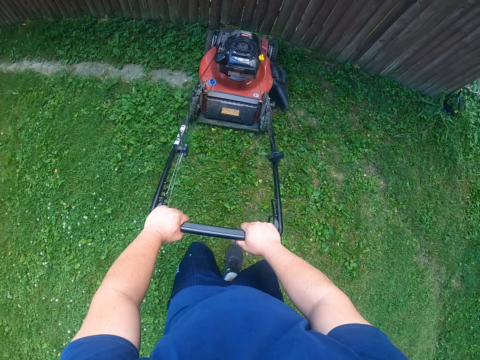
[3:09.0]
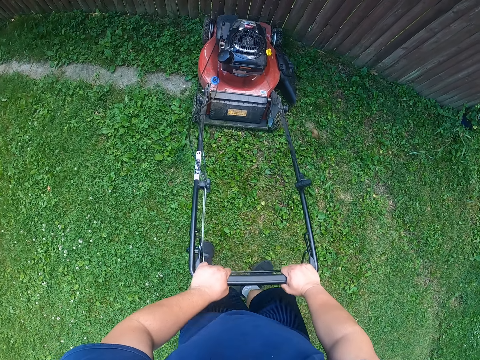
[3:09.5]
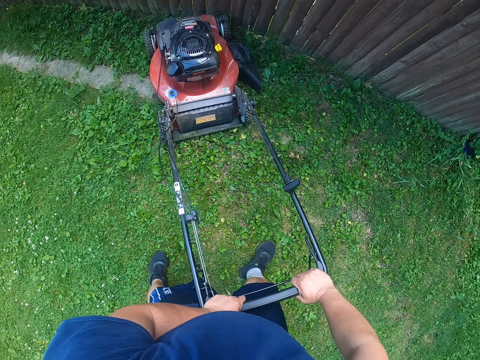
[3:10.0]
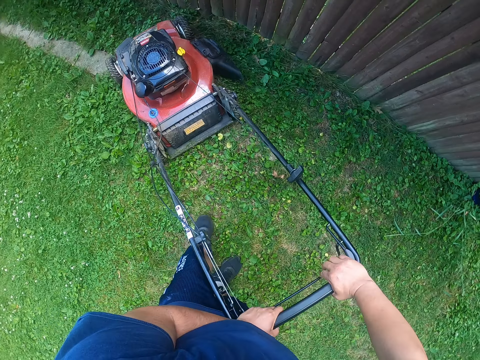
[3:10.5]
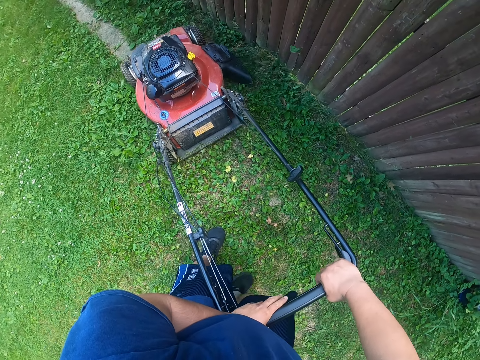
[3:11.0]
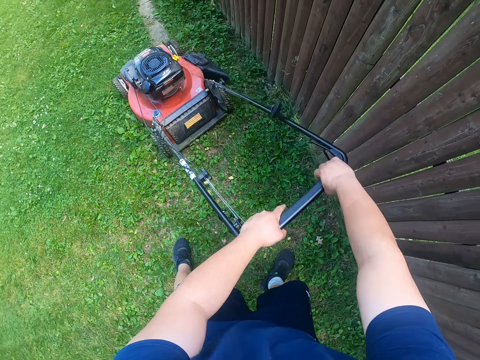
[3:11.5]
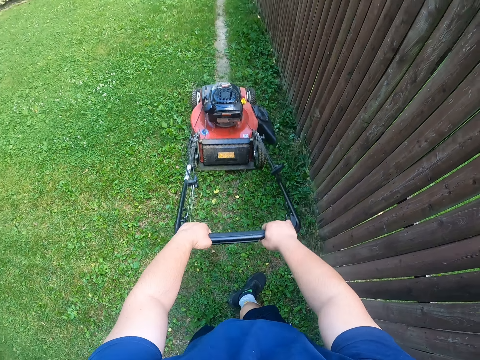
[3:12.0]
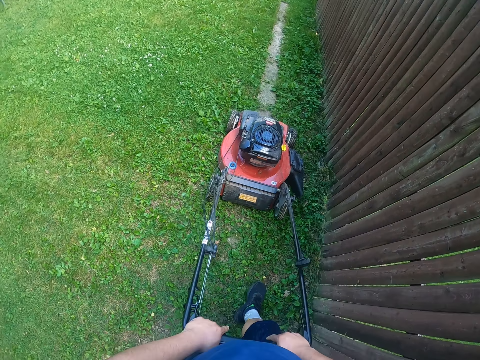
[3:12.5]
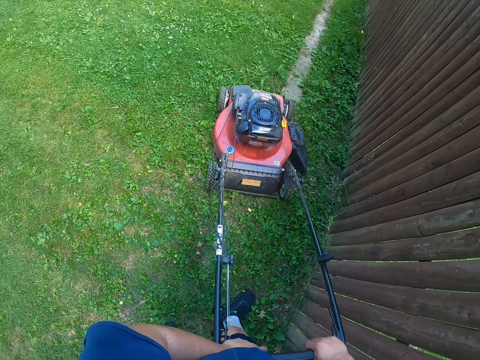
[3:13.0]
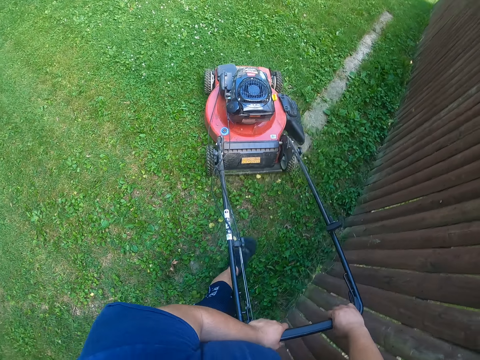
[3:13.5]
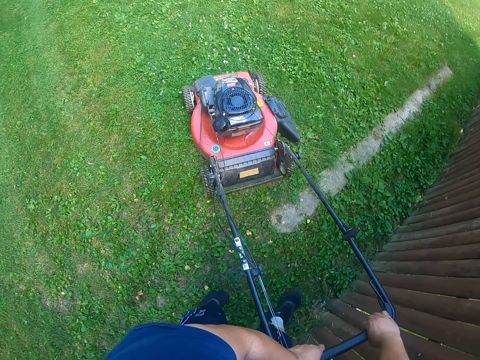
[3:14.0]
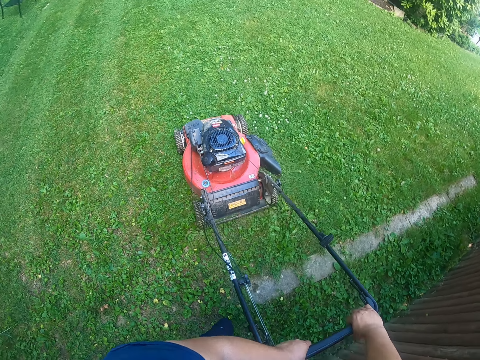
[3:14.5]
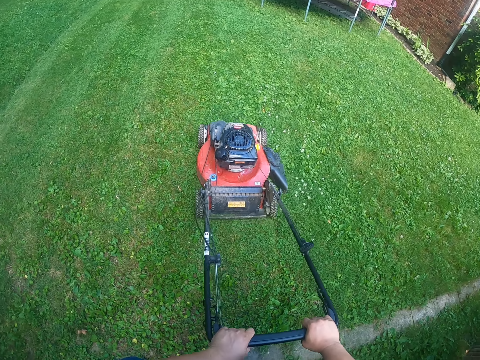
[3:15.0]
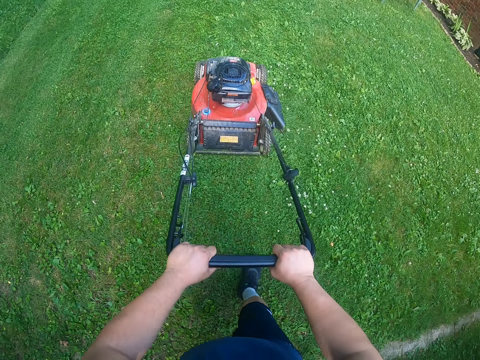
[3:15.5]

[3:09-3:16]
The camera wearer turns the lawn mower with the lawn mower handle in both hands near the timber.

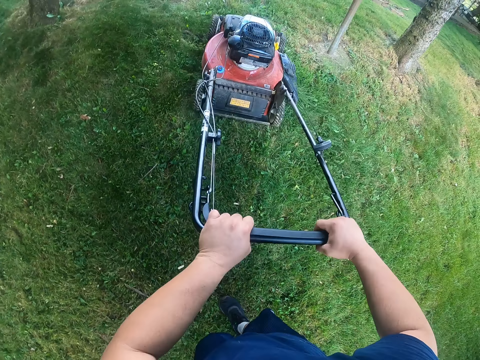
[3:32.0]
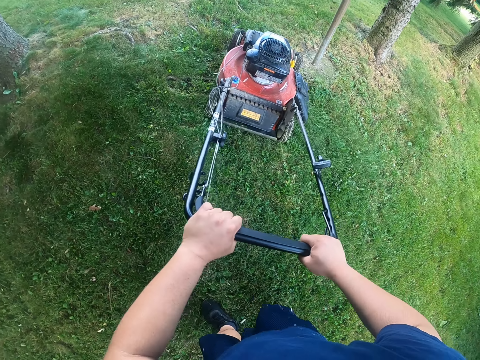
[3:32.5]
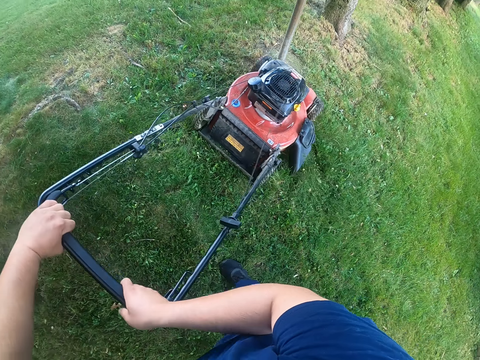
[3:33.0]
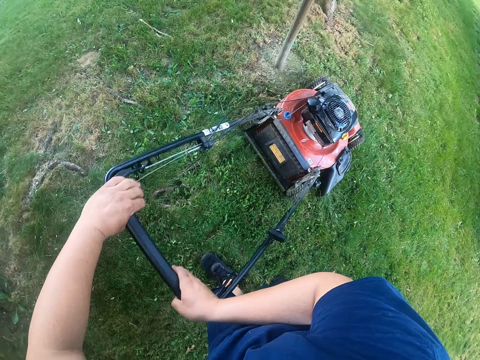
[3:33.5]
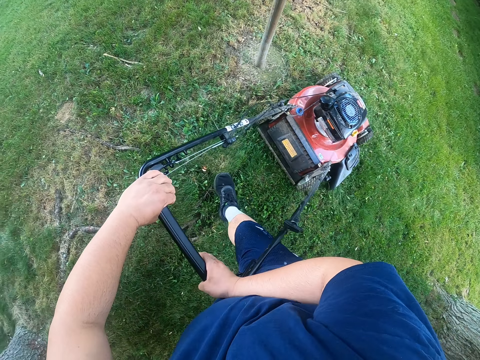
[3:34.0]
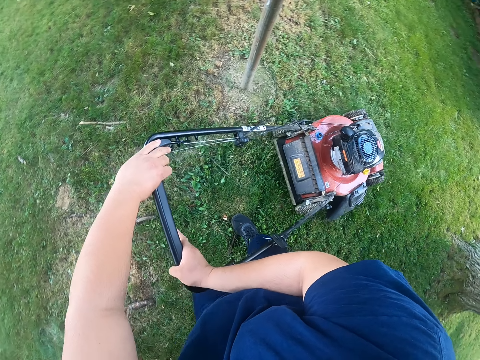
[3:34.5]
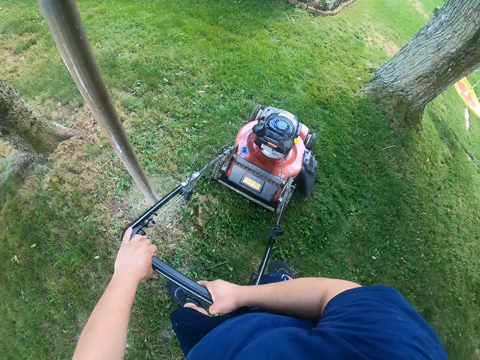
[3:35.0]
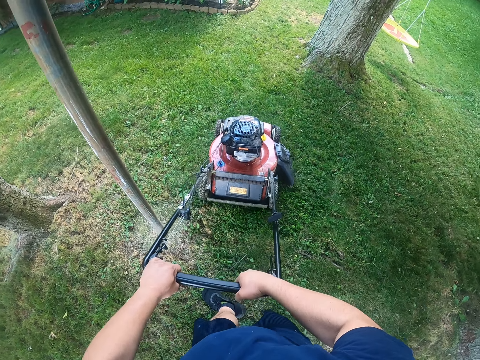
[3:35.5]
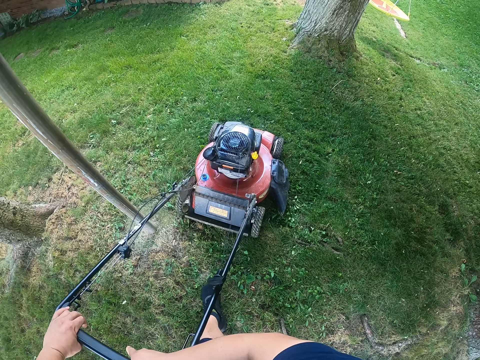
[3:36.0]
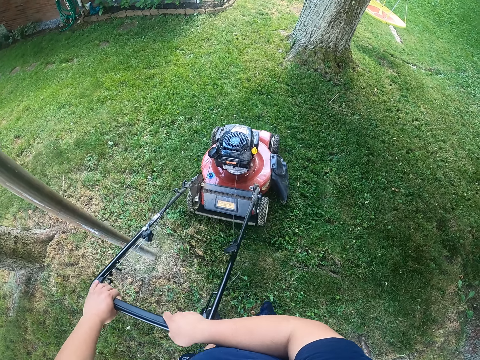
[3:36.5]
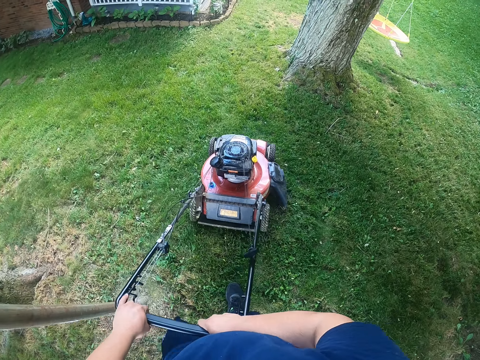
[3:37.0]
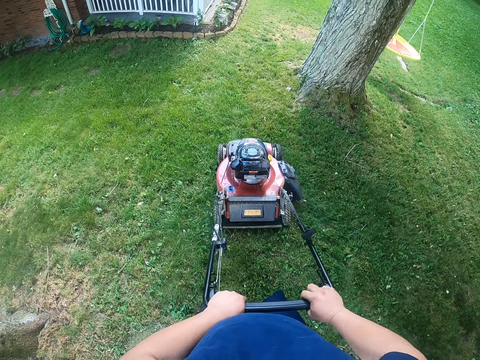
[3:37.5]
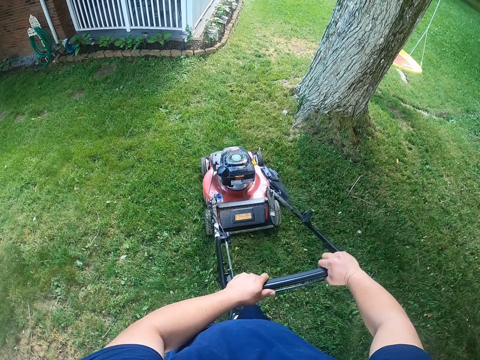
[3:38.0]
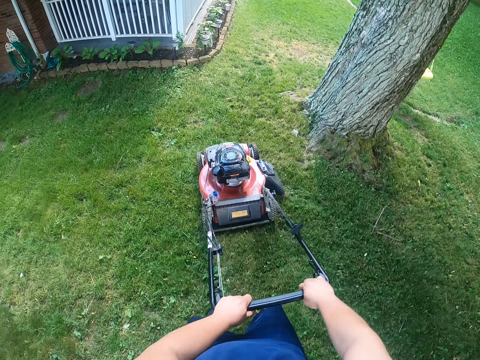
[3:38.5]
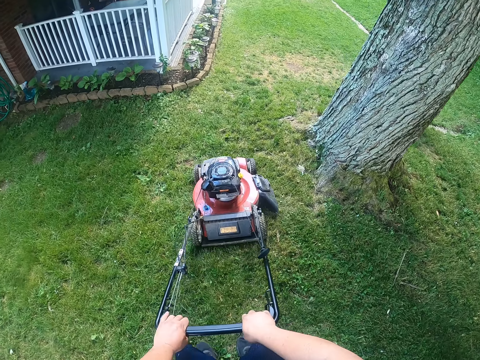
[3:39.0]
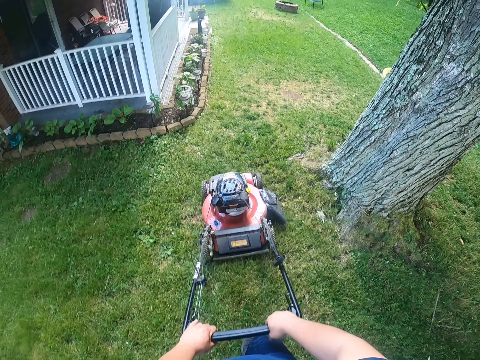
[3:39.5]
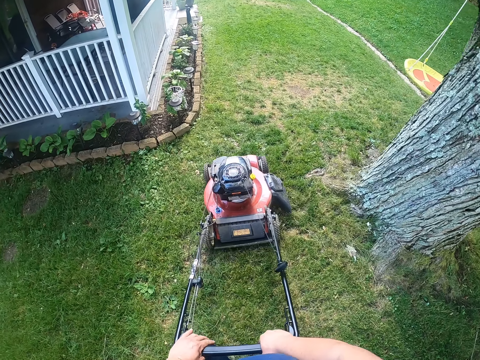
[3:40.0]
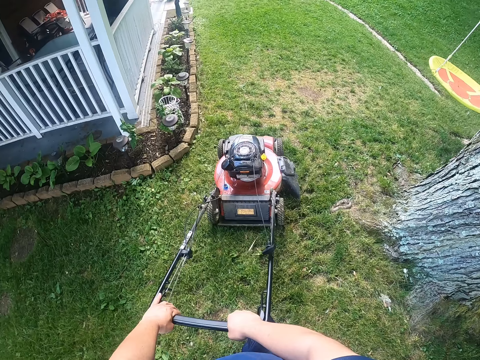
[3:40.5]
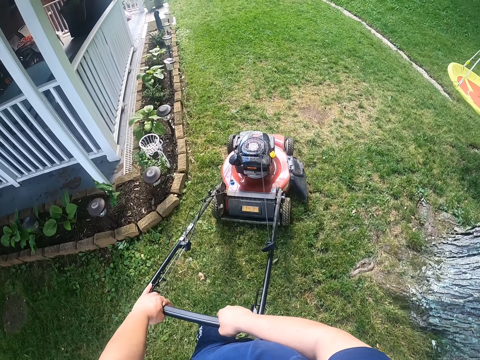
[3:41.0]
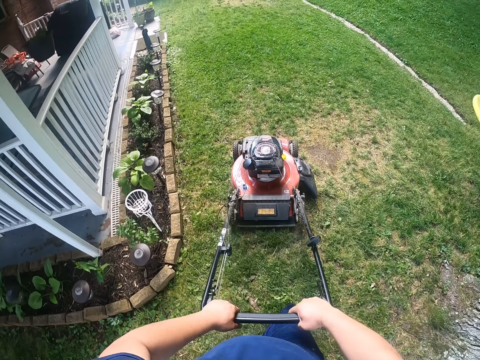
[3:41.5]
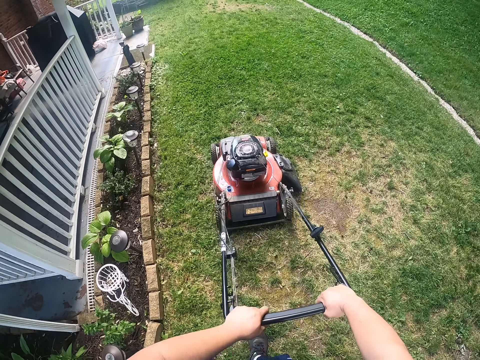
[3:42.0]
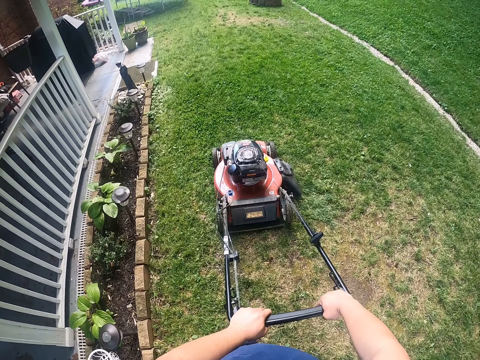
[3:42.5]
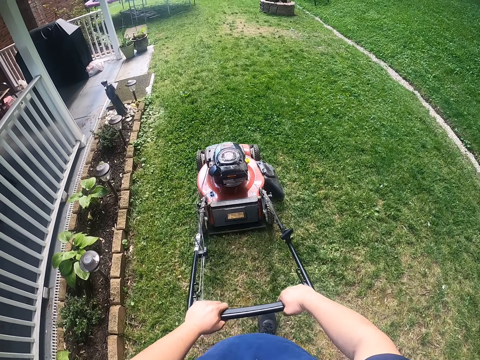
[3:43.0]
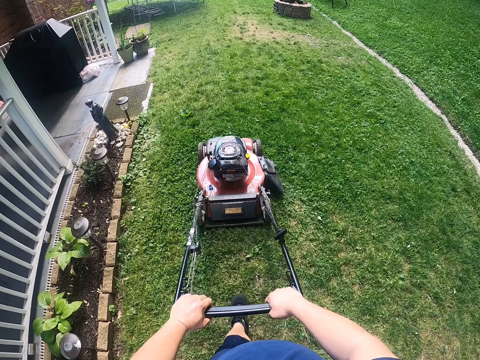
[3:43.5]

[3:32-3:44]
The camera wearer turns the lawn mower.

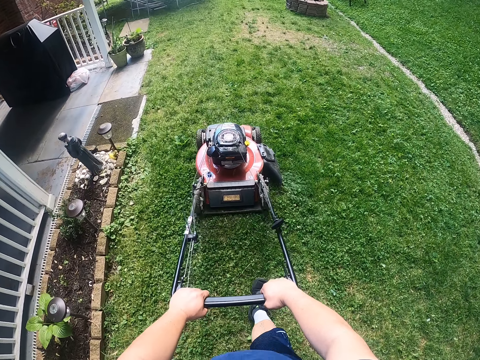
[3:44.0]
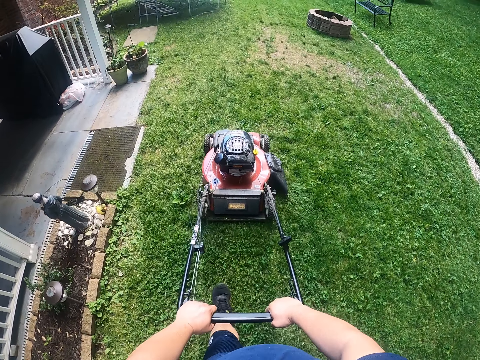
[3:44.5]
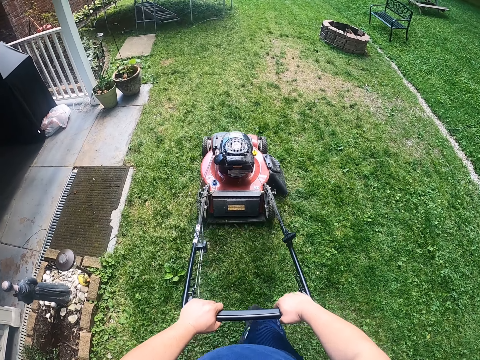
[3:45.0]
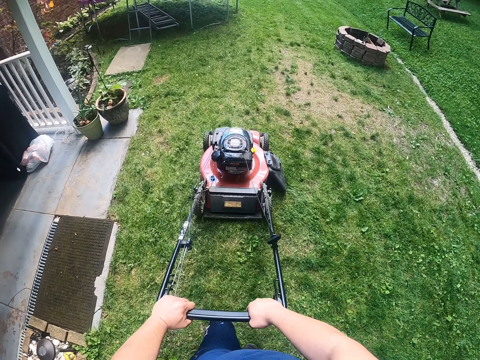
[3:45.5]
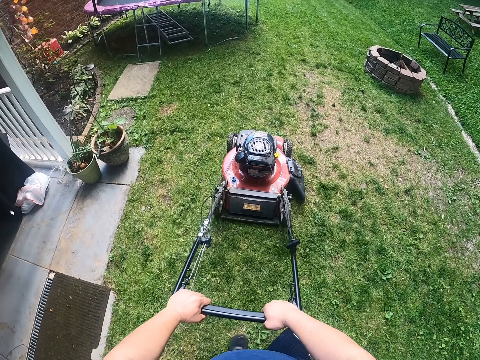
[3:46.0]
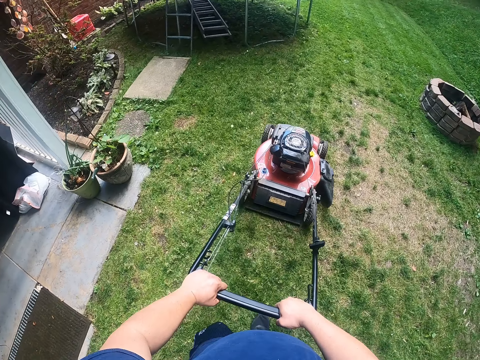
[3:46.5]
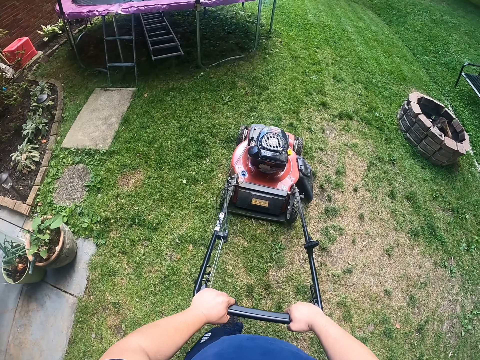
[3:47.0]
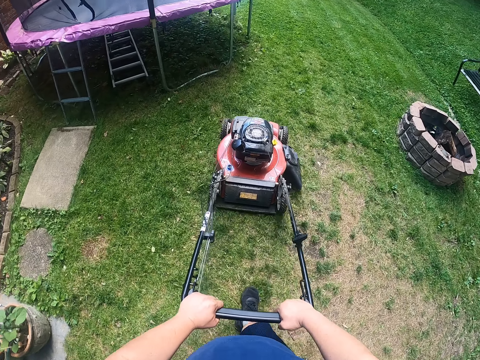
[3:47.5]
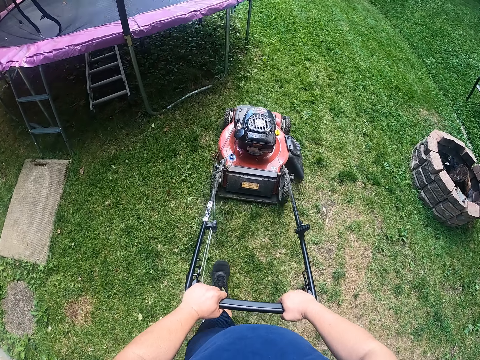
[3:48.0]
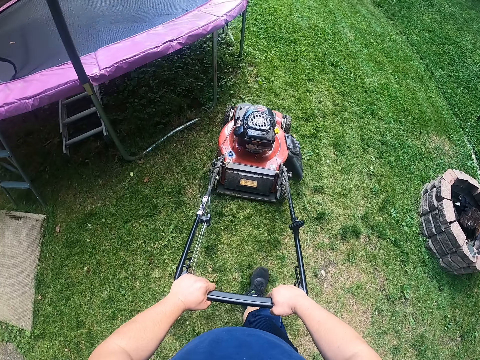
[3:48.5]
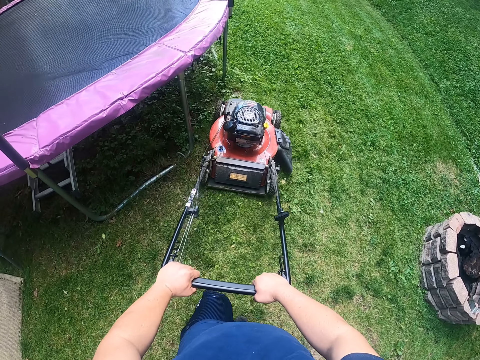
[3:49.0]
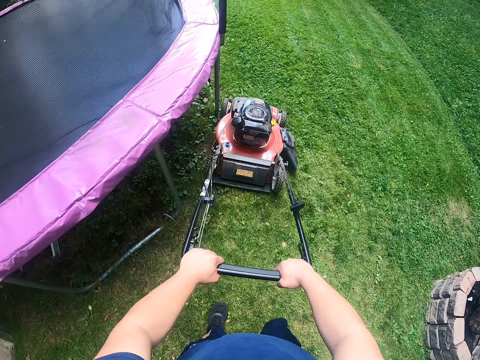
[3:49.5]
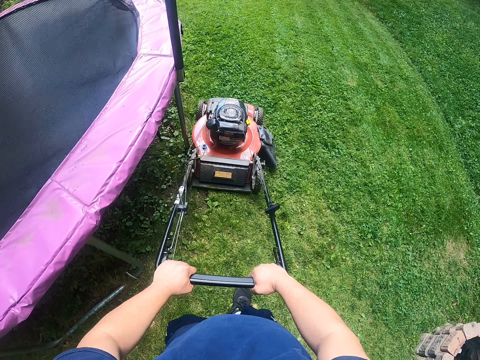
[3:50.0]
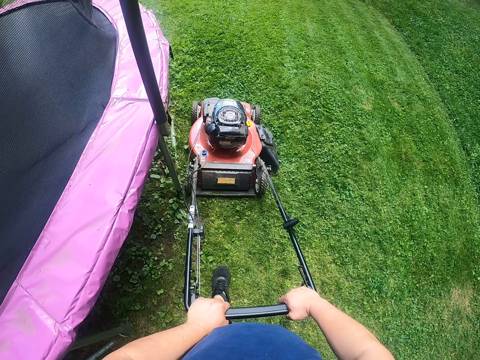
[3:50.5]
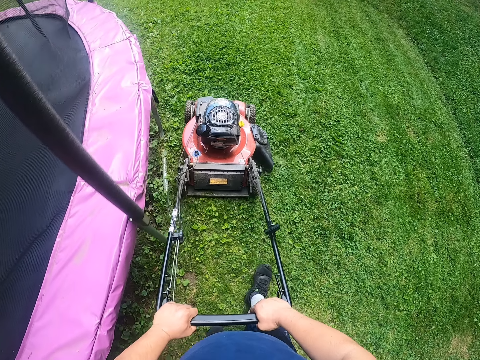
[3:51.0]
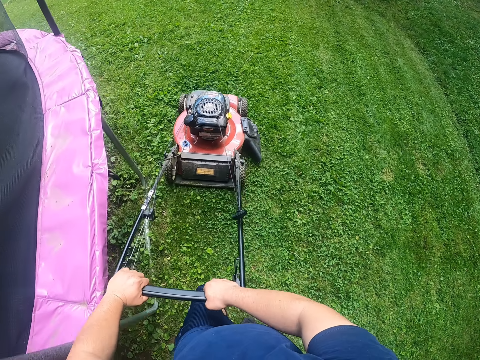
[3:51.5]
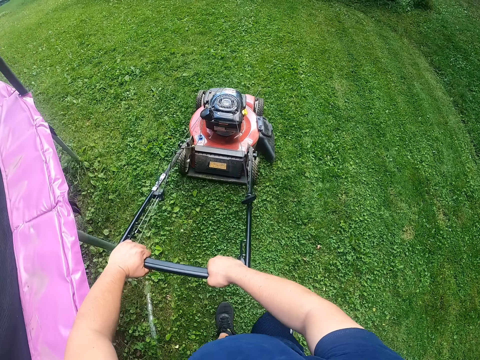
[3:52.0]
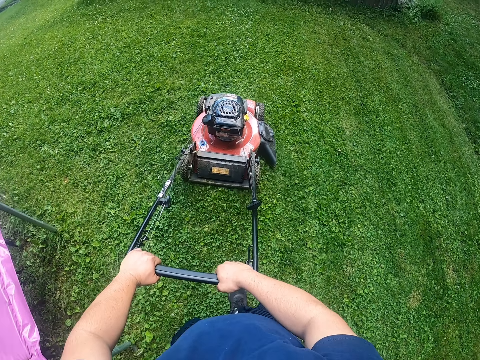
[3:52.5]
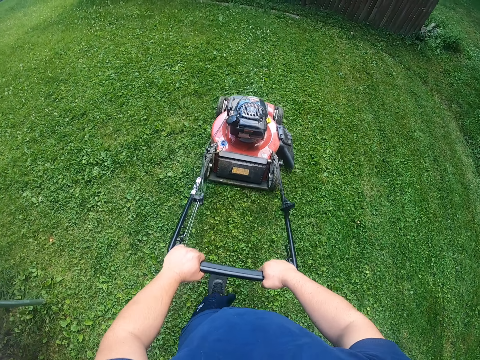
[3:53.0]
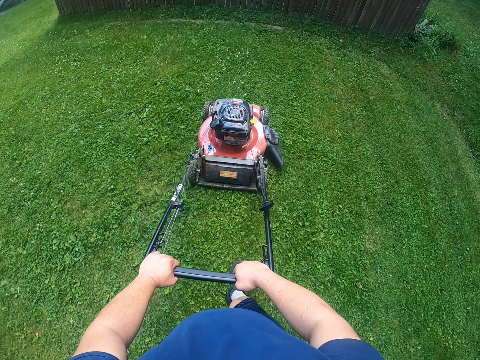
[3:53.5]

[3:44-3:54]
The camera wearer moves the lawn mower near the trampoline jumping net.
